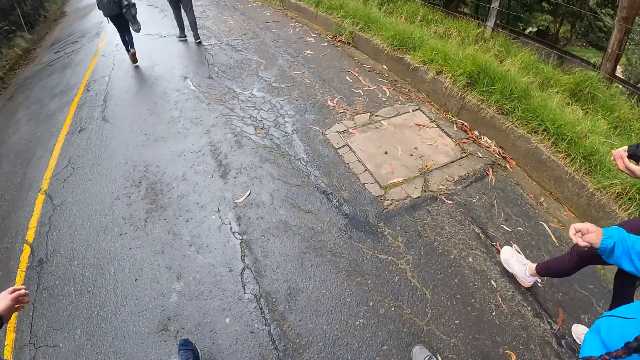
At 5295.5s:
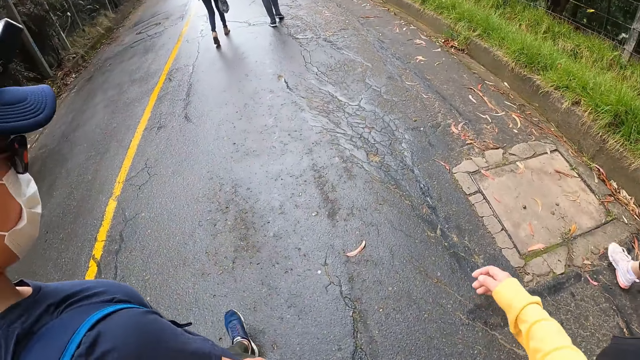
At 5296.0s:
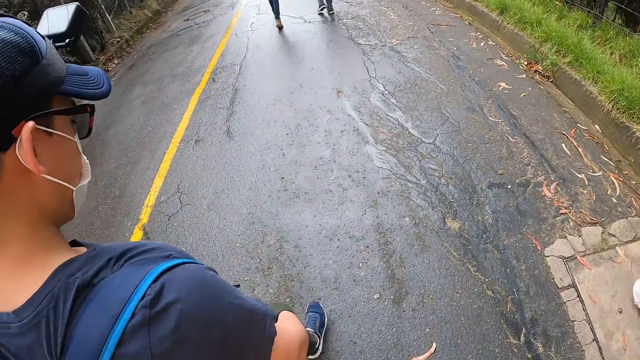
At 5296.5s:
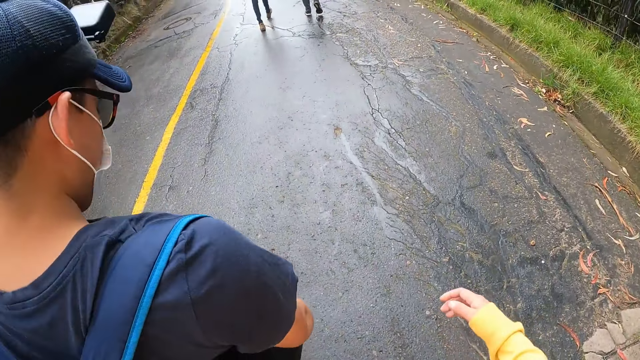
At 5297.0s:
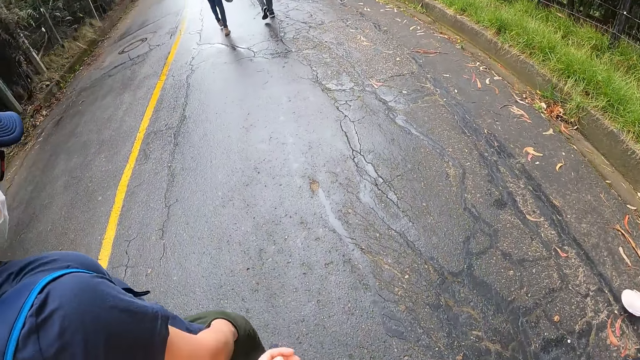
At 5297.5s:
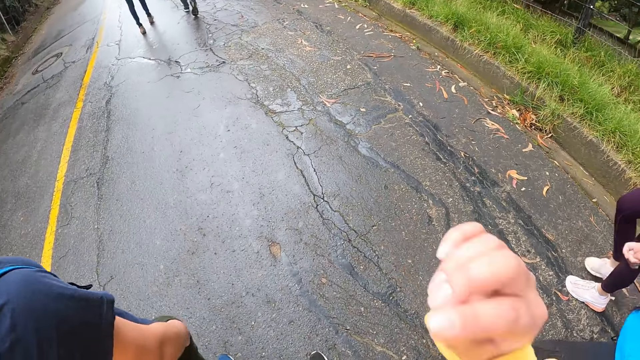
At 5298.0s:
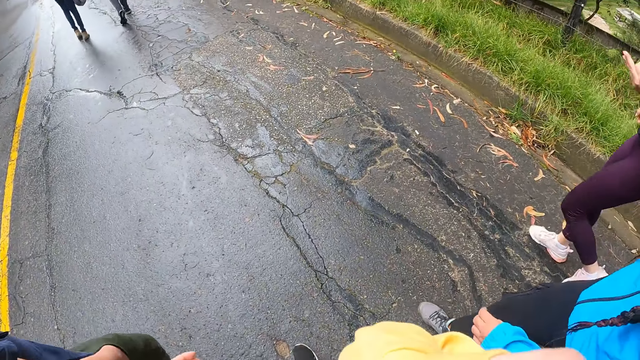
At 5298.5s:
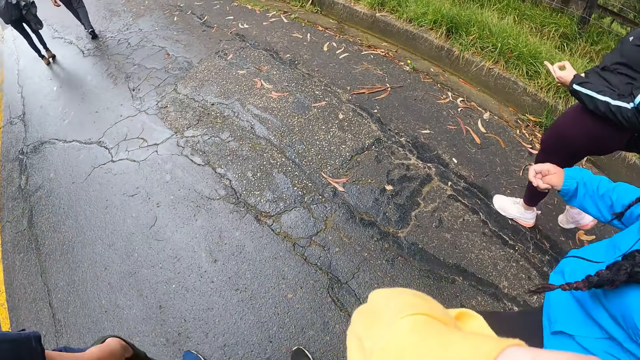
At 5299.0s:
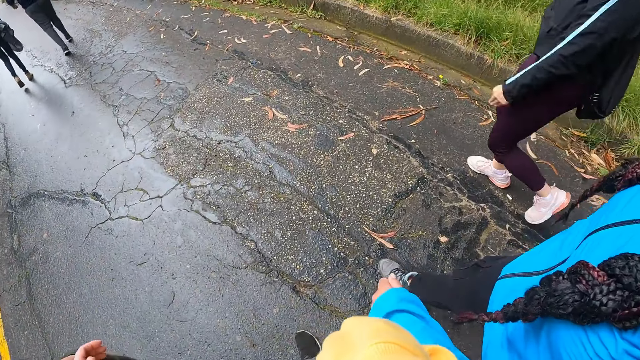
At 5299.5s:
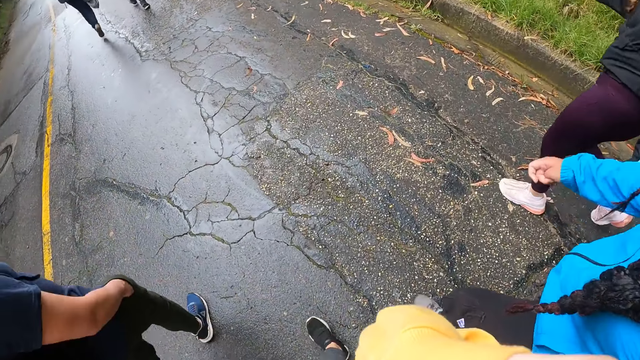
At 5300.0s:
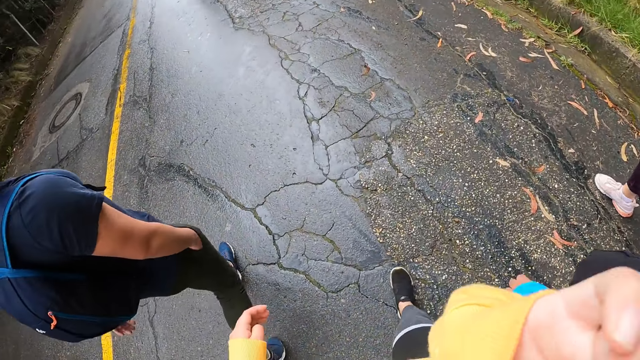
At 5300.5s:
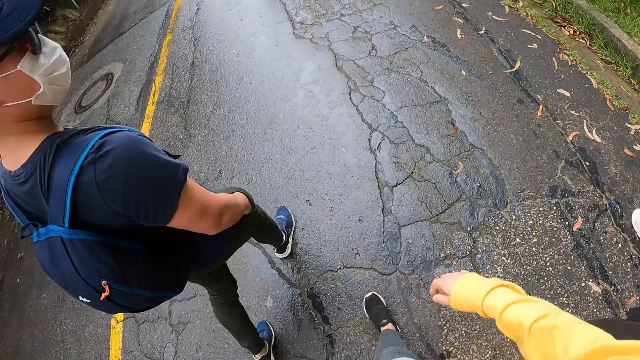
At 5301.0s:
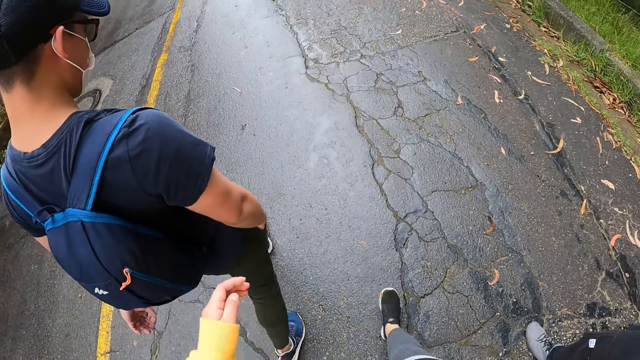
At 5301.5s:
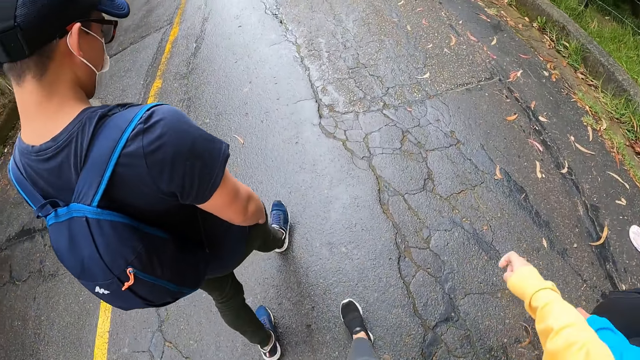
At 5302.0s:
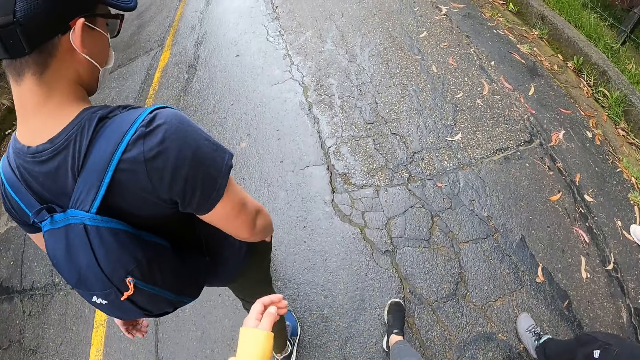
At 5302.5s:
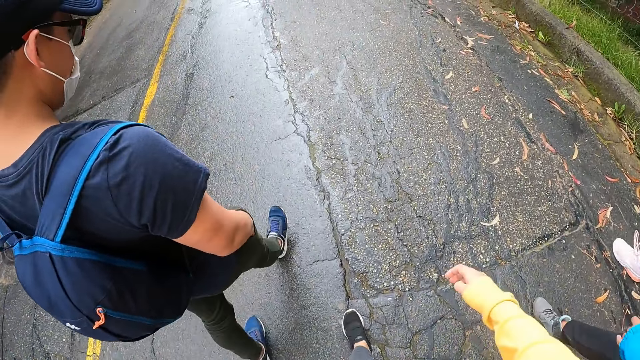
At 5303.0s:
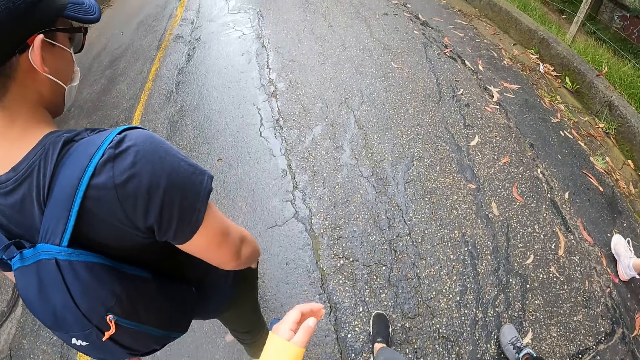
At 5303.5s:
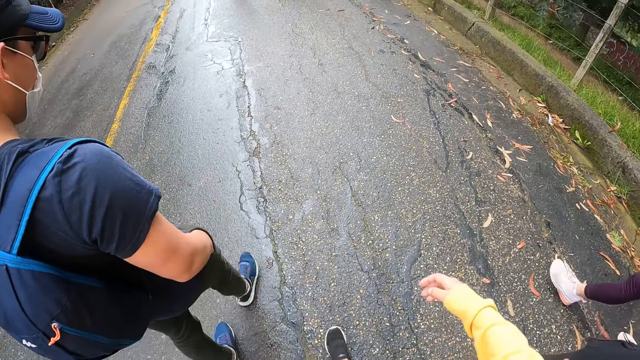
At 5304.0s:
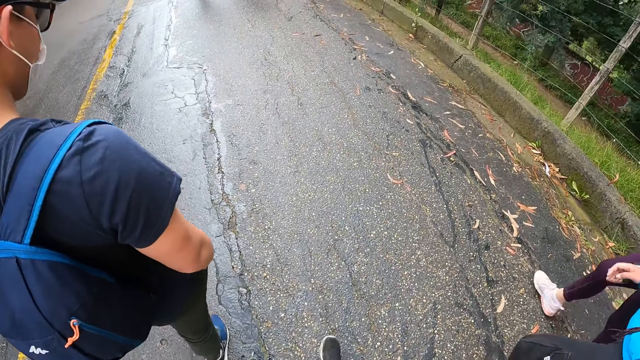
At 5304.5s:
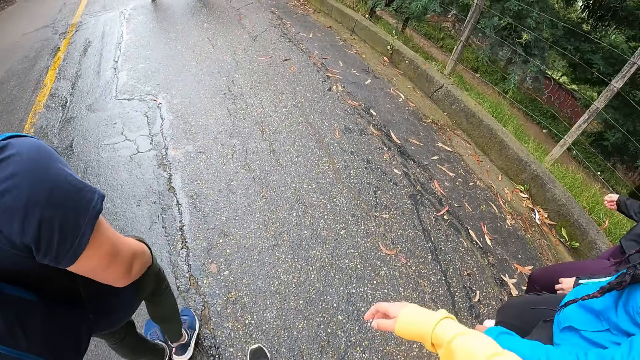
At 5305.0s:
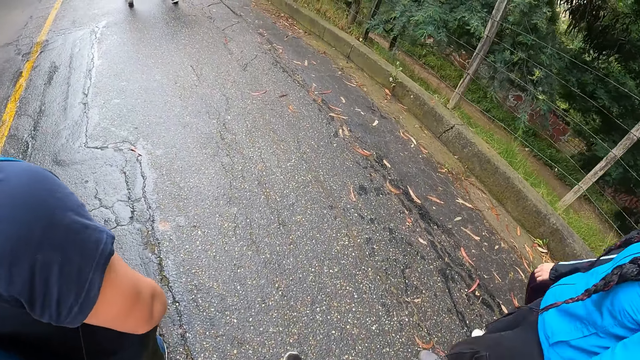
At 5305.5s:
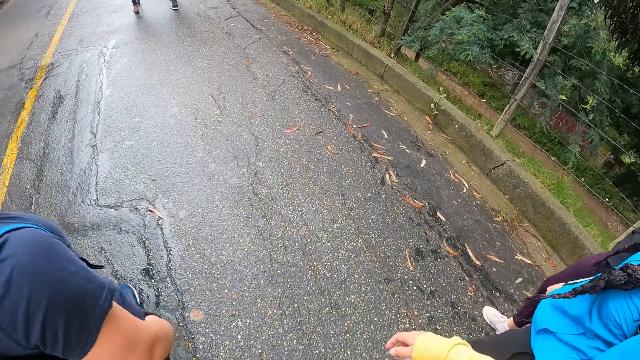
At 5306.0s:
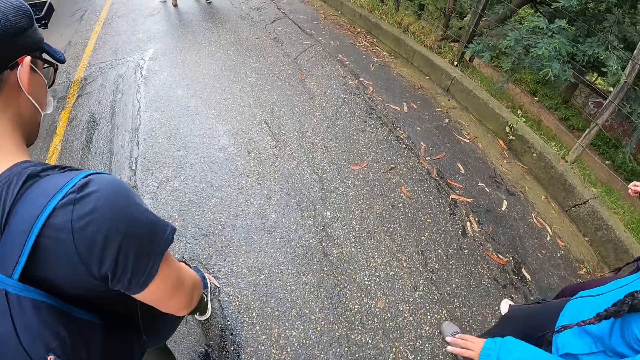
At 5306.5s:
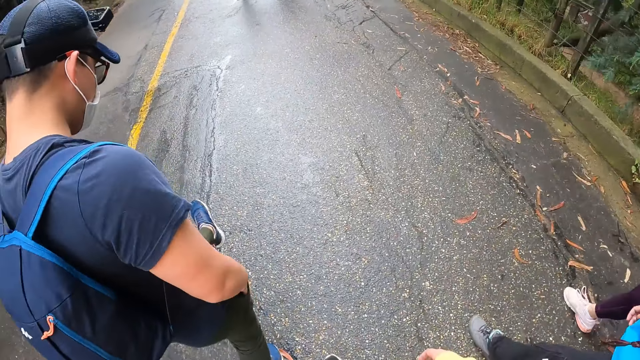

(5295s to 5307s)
The camera wearer moves a hand. They walk on the road.

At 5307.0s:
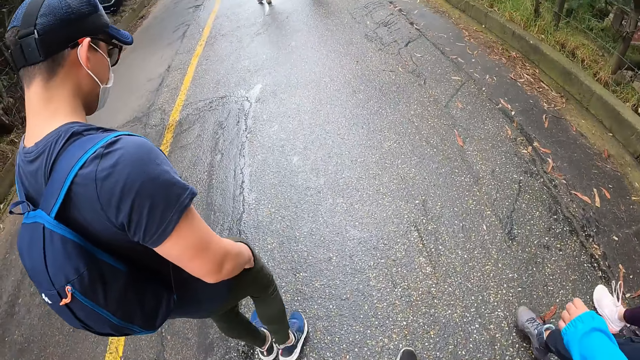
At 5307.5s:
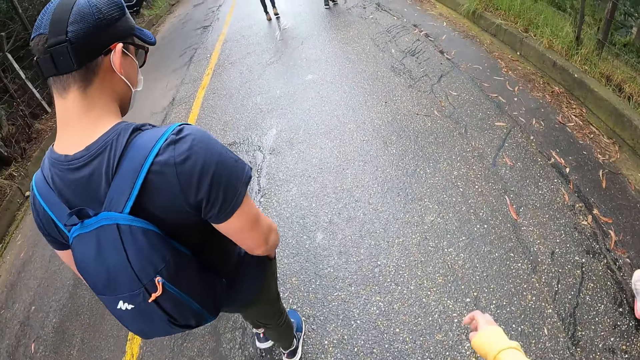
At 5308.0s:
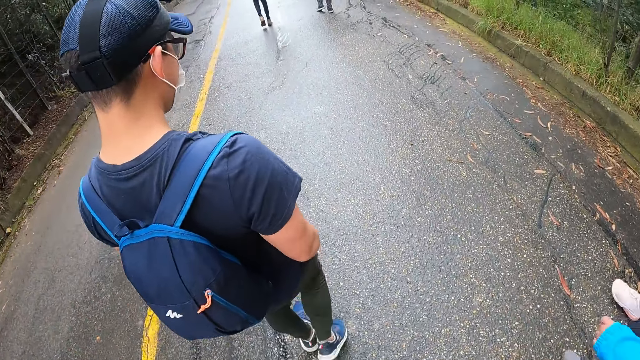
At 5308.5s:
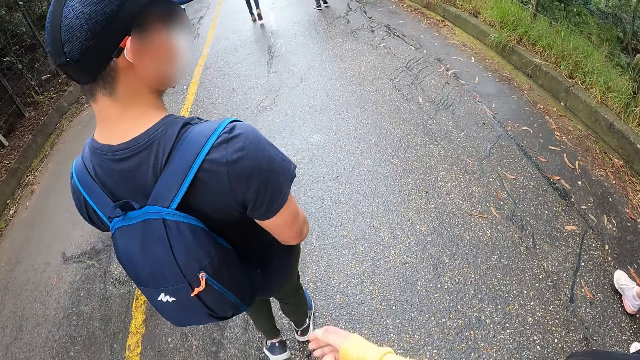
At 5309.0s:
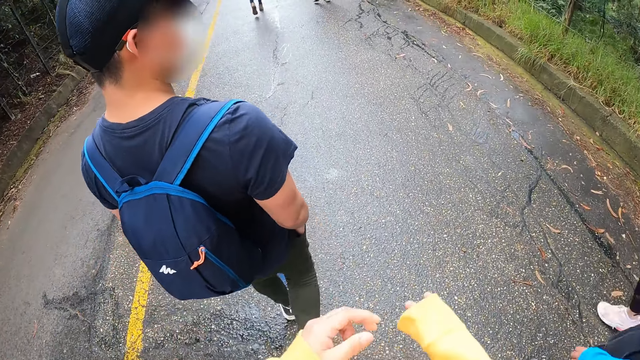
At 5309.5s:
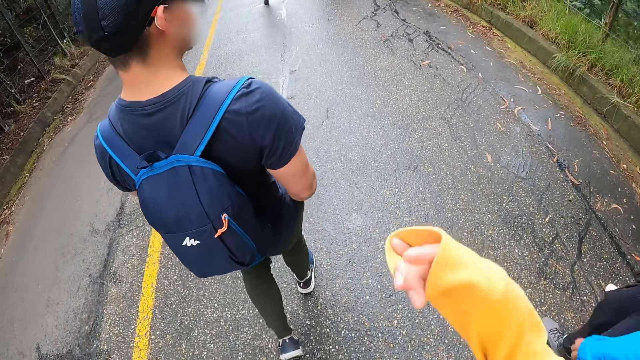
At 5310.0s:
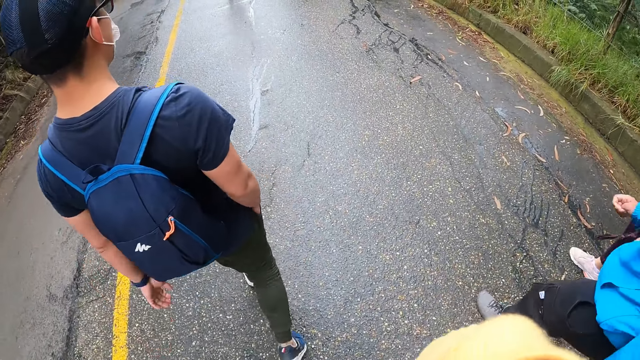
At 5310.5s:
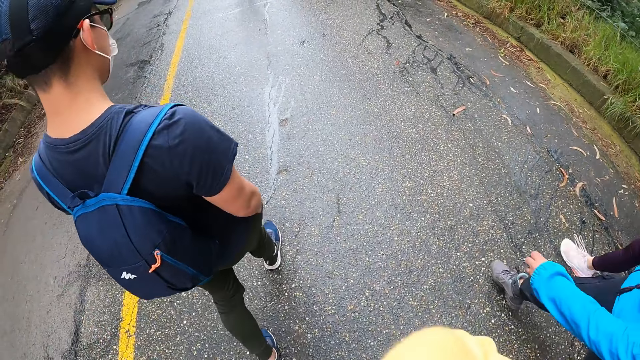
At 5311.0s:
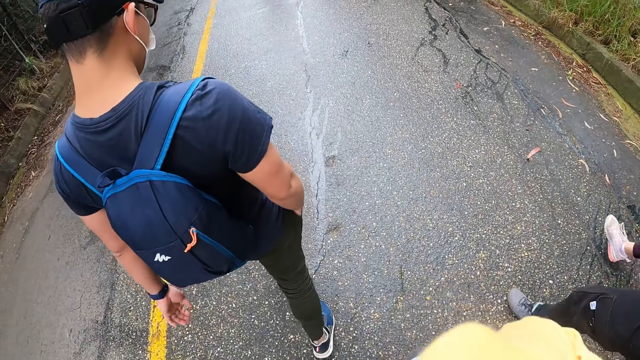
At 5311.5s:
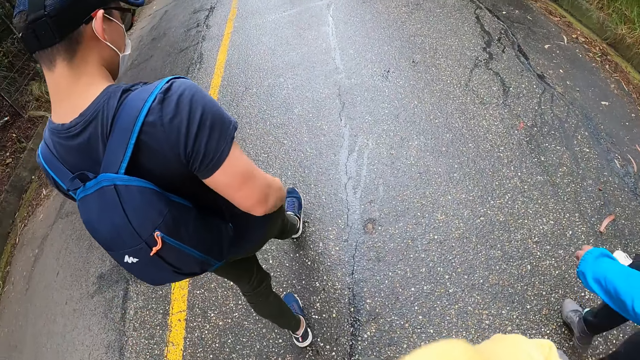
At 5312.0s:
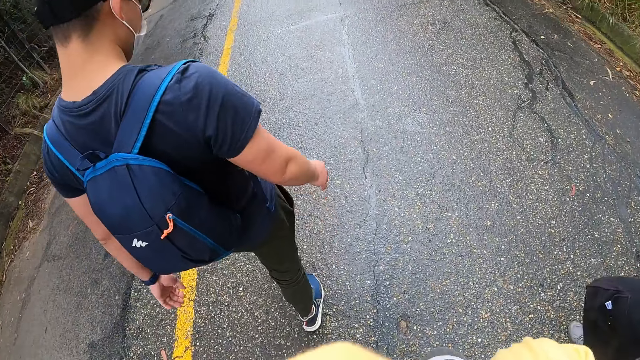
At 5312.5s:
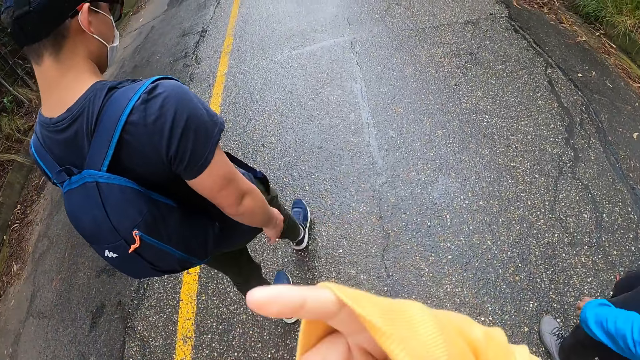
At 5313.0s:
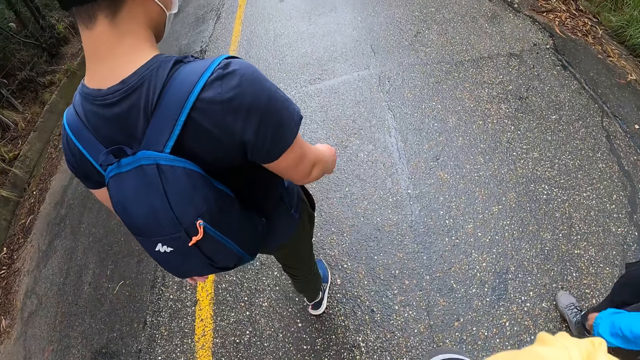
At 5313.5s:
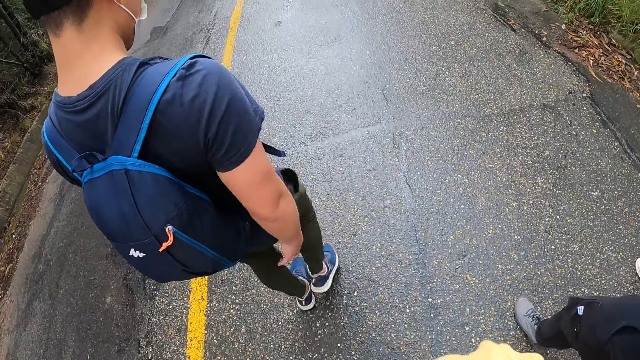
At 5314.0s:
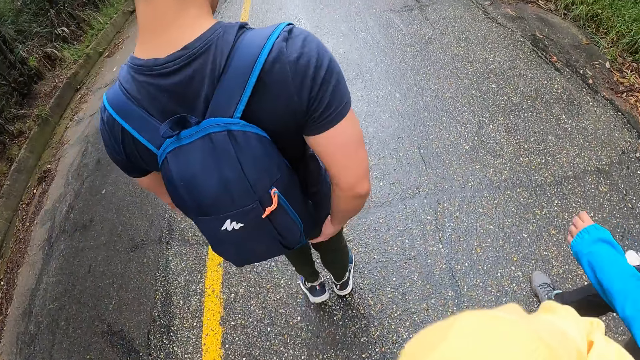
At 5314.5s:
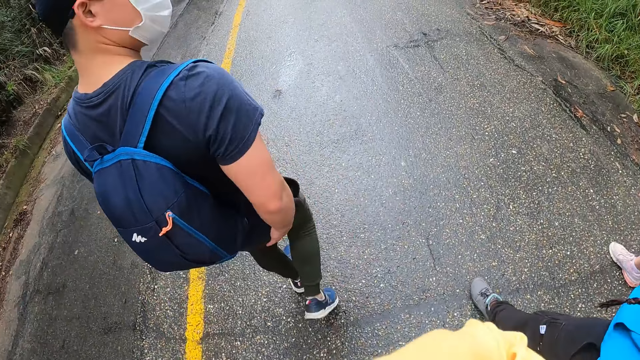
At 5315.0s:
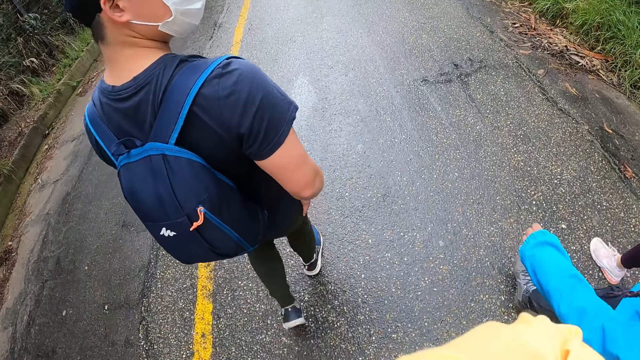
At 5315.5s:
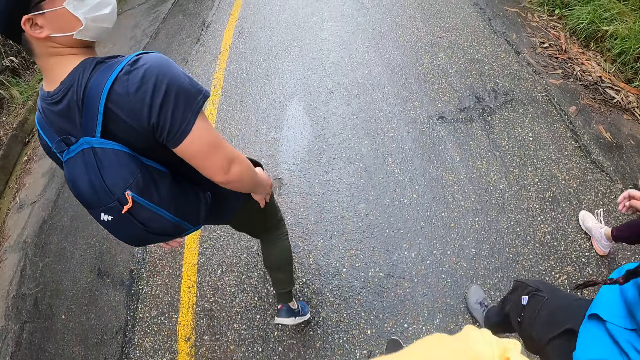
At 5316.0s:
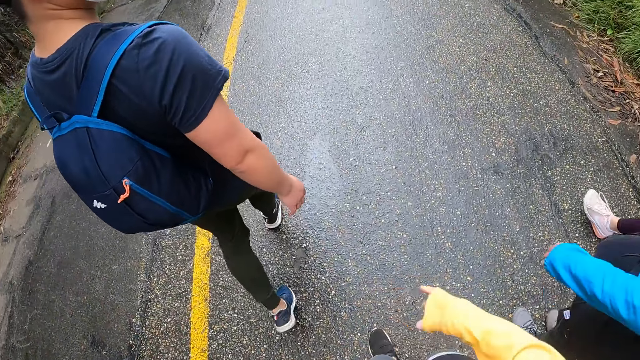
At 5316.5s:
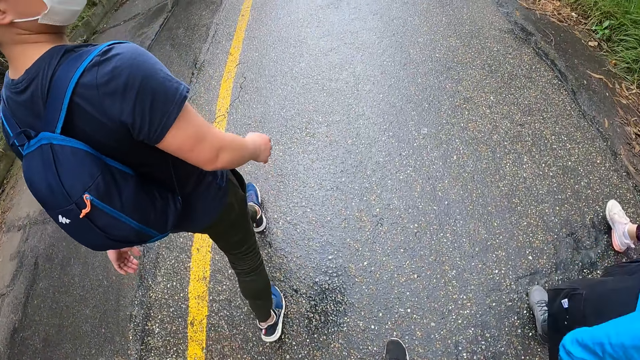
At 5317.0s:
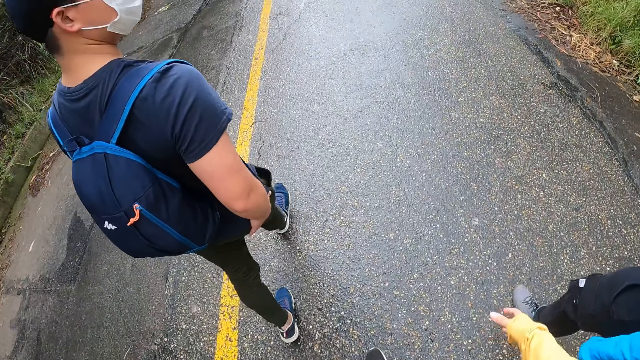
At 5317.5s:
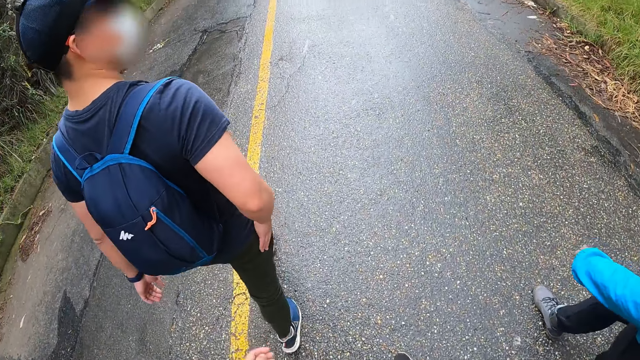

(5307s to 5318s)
A man removes his right hand from his pocket. The man rubs his trouser with his right hand.
